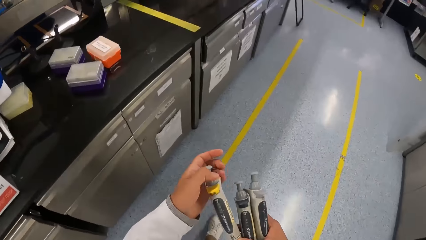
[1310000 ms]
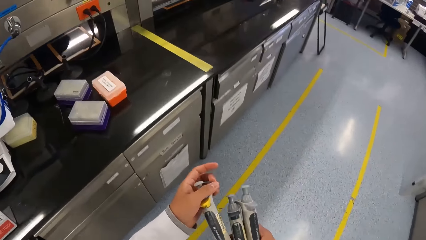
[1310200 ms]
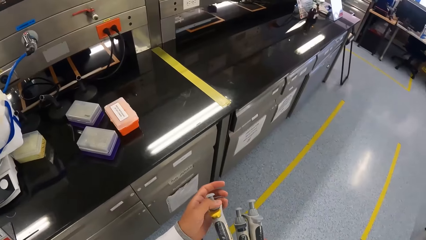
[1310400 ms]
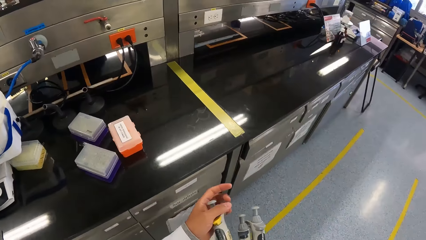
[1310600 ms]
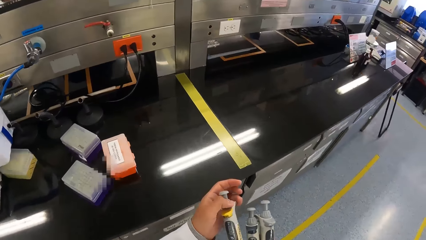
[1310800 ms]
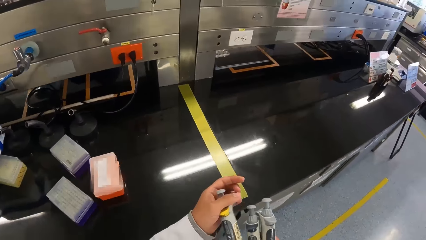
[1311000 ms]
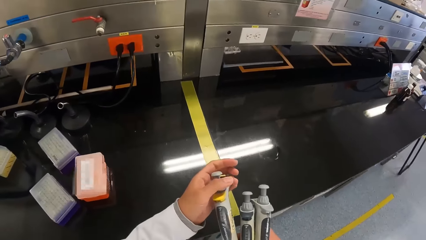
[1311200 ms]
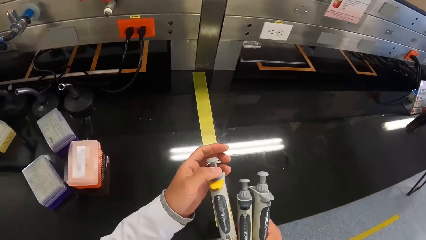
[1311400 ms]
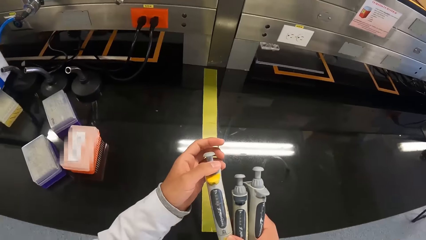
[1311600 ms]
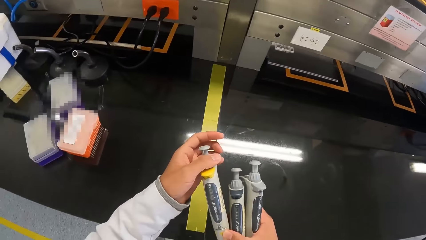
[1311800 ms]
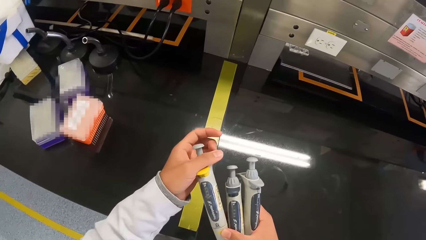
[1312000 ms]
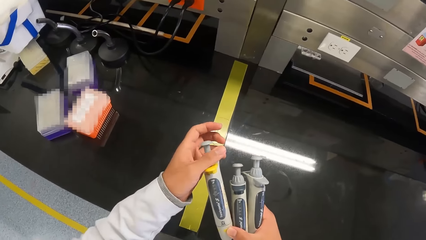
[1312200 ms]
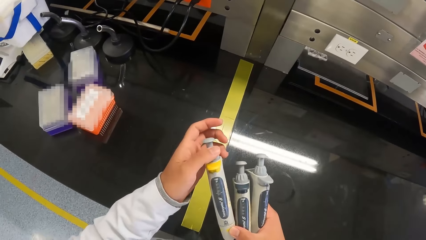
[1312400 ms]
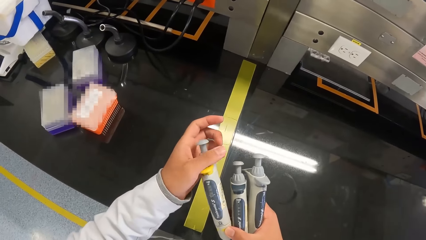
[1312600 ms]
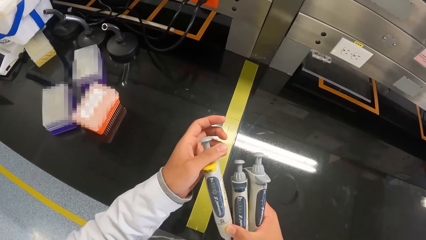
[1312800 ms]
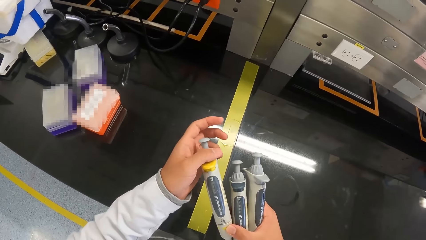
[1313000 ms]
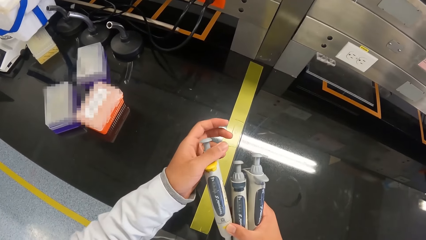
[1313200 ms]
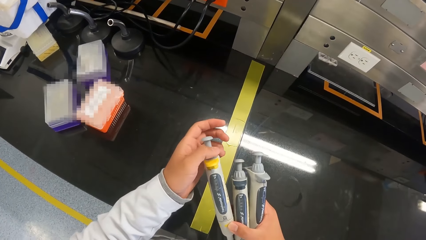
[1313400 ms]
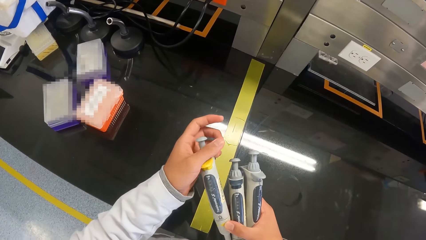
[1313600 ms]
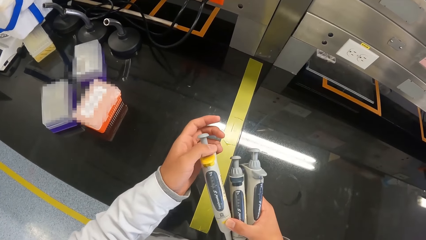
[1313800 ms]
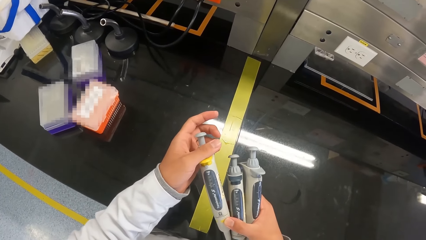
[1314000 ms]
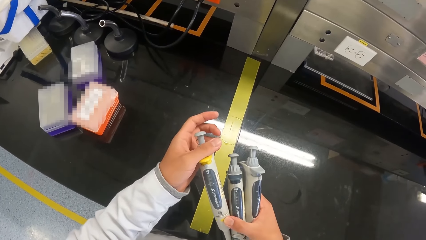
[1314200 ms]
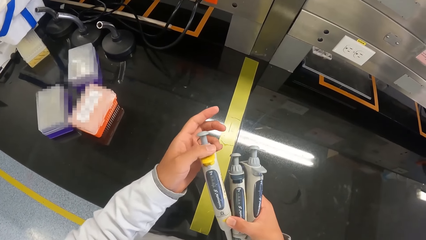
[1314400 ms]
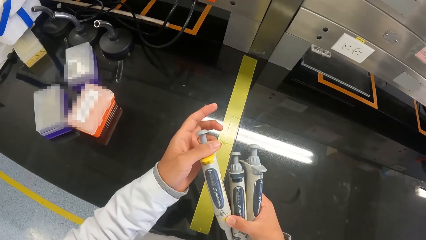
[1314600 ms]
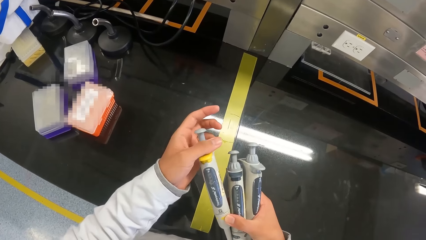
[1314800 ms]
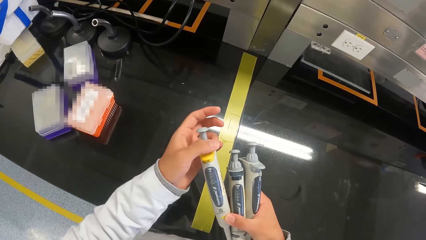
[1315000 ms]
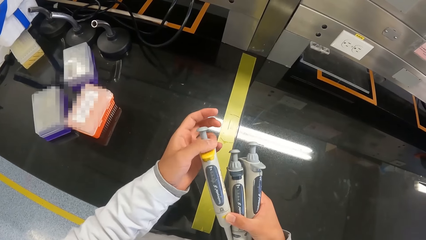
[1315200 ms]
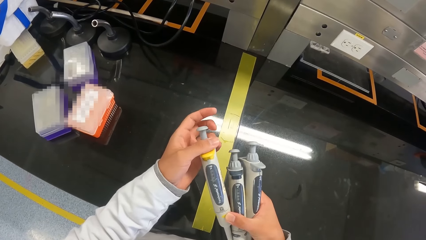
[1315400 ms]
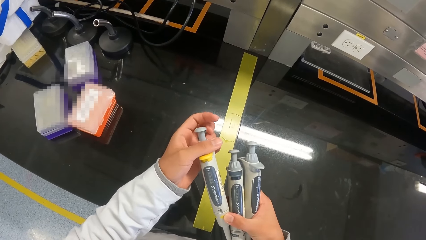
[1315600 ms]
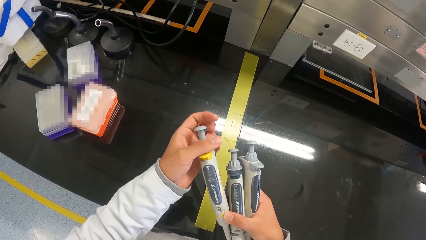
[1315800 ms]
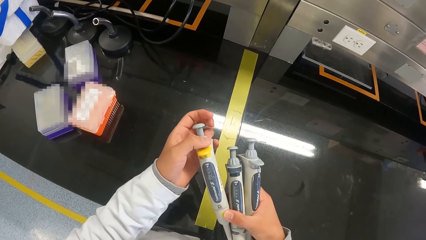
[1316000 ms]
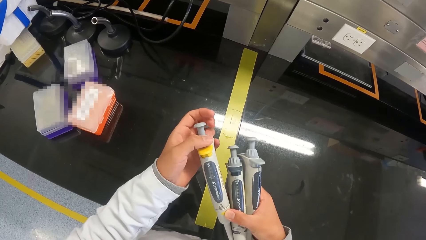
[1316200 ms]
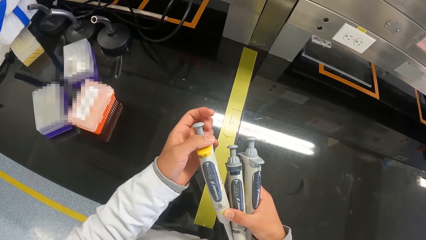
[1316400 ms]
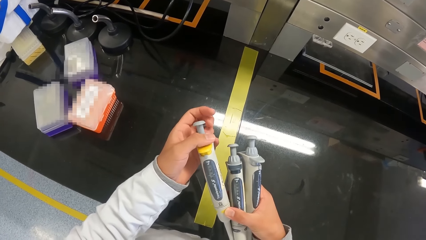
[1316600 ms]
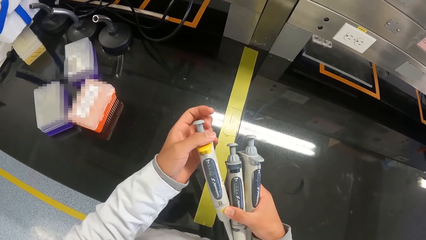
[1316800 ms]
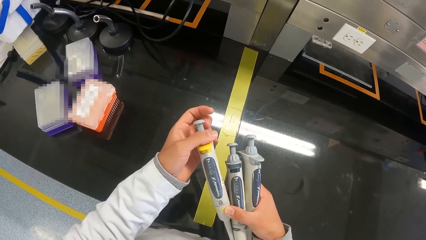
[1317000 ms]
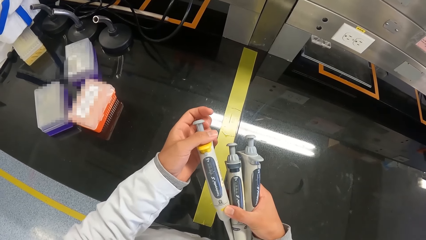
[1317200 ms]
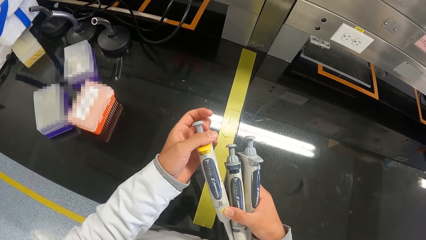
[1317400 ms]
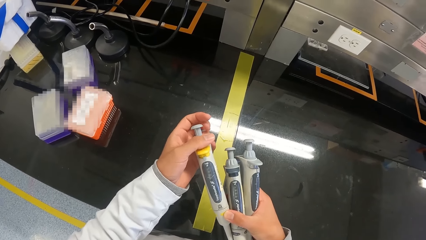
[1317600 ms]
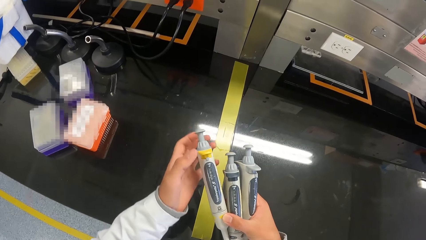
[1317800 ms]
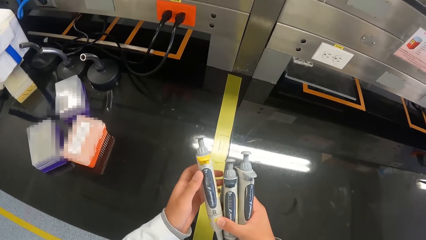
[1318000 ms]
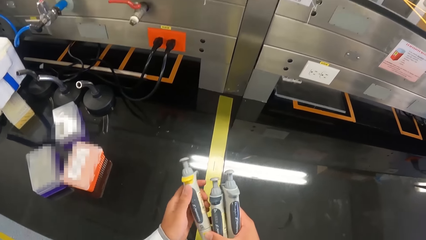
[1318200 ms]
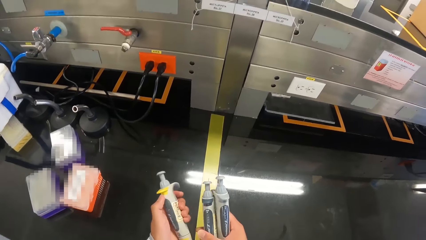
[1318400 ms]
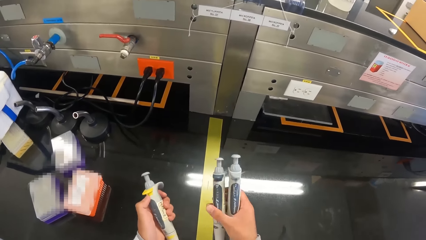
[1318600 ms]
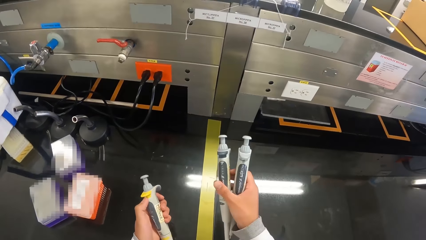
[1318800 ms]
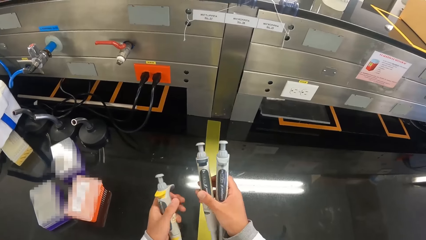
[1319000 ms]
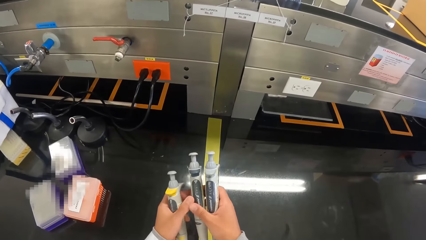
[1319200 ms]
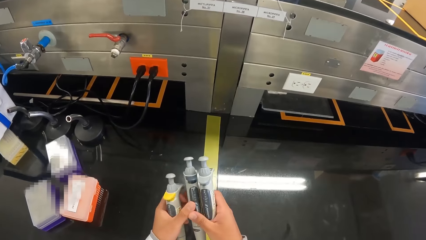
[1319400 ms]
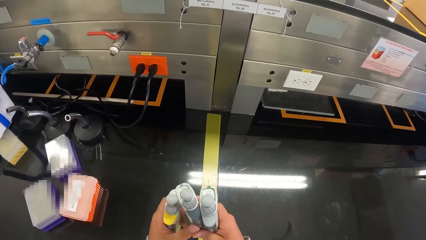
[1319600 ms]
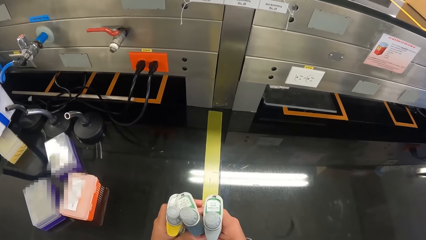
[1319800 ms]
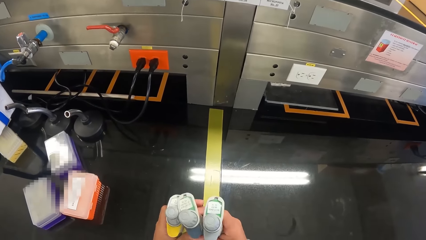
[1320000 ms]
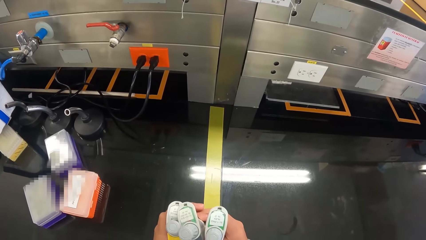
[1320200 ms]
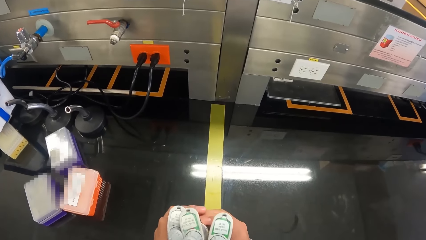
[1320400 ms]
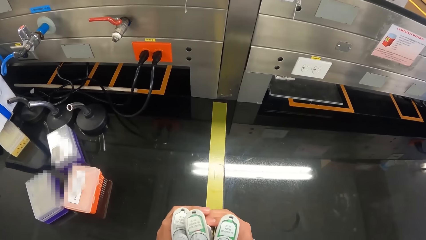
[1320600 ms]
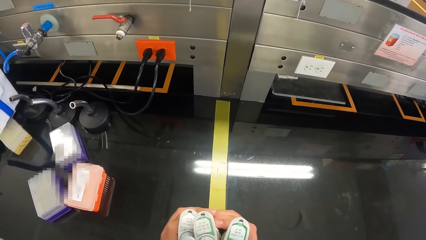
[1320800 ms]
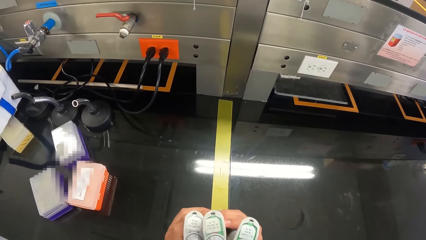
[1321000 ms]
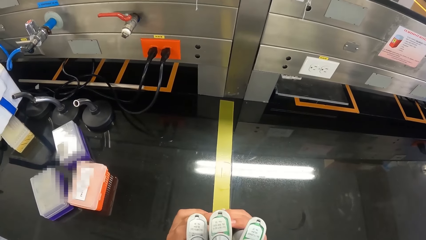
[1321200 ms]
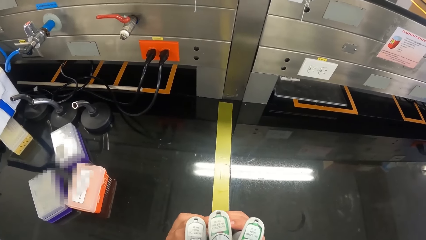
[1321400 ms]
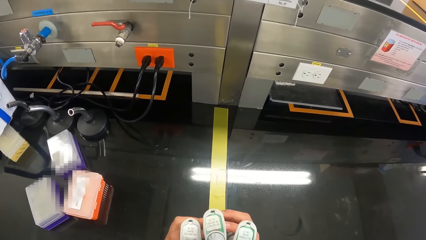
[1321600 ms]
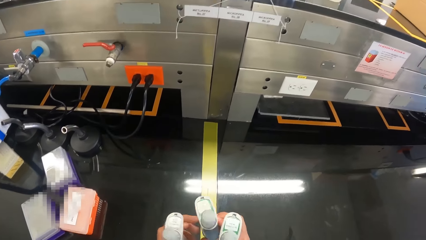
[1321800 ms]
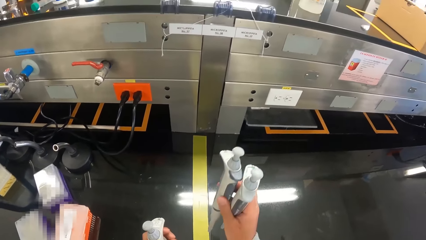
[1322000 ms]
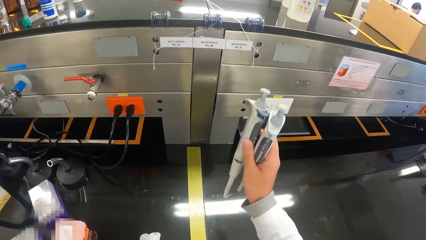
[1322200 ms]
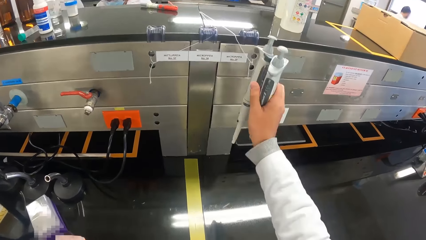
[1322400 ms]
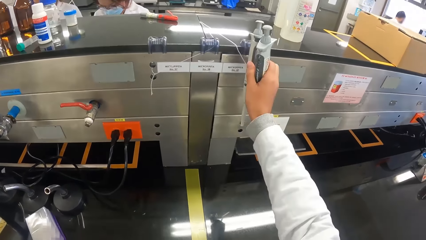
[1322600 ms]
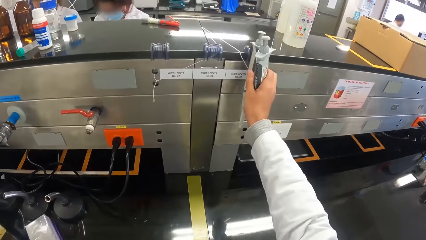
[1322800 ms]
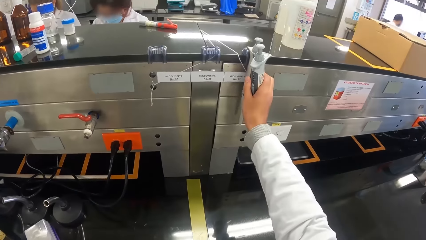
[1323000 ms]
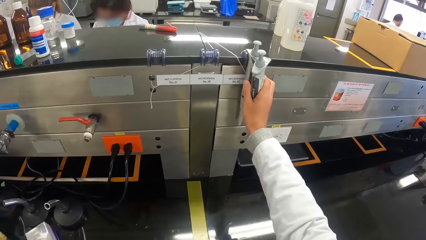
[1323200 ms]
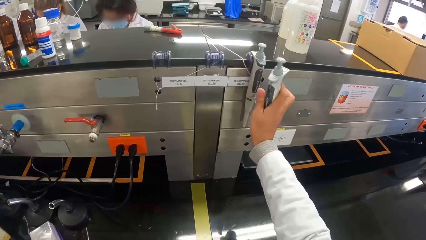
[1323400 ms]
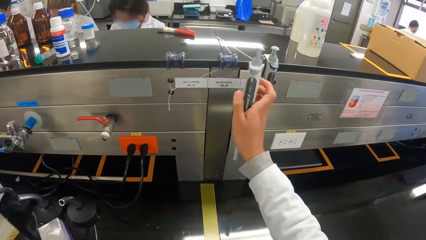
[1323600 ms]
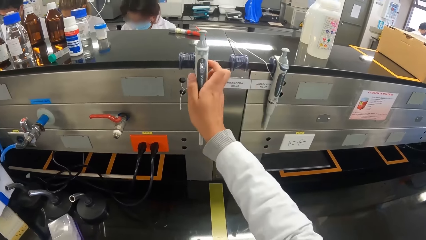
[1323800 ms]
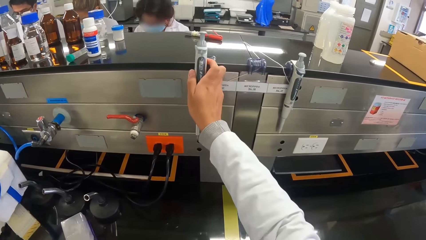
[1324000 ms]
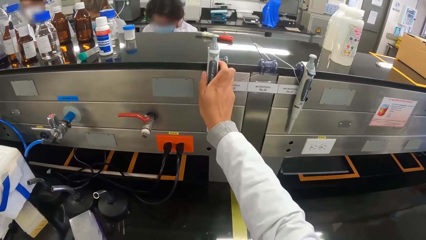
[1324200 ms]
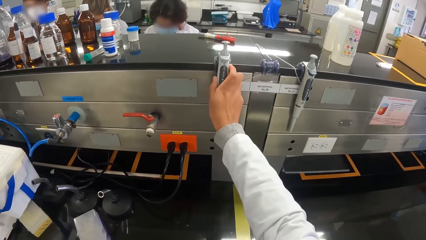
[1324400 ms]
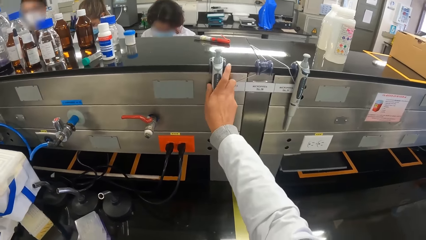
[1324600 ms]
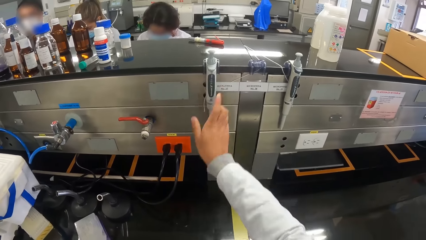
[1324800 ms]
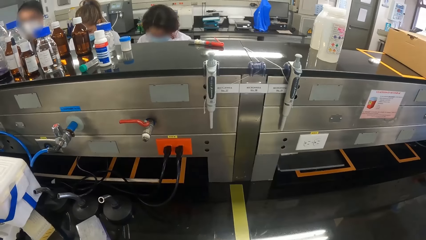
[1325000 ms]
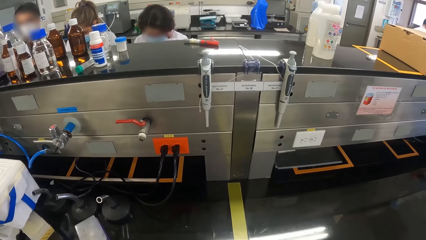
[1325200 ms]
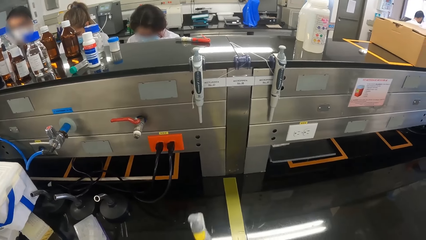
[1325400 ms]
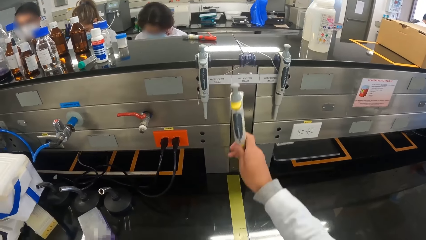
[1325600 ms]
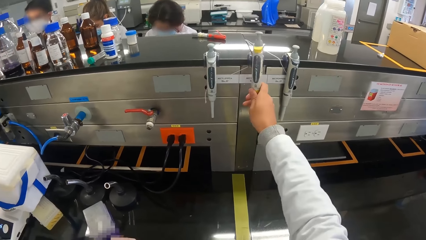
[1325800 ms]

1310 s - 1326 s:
The camera wearer holds the pipettes with both hands. She checks on the pipette. She places the pipette on a pipette holder with her right hand. She places the pipette on the pipette holder with her right hand again.
